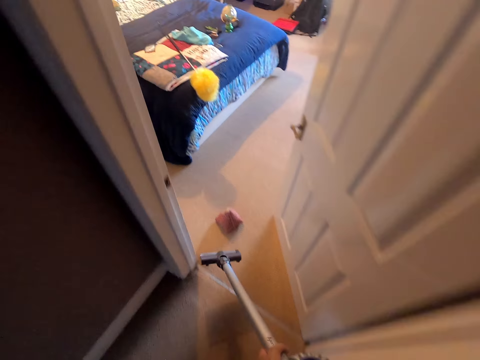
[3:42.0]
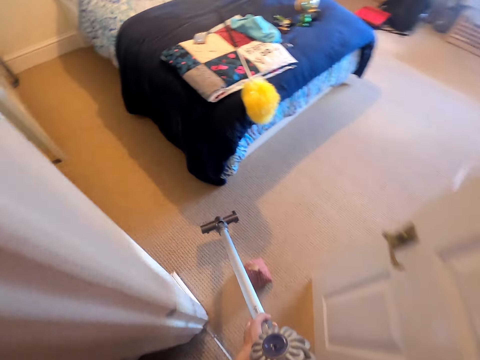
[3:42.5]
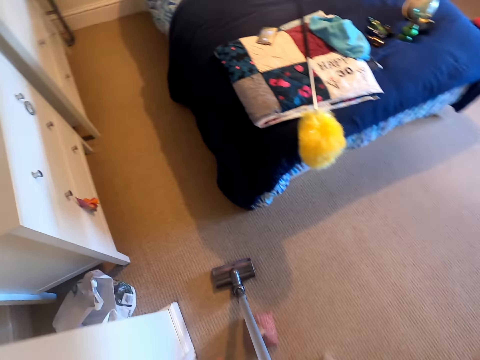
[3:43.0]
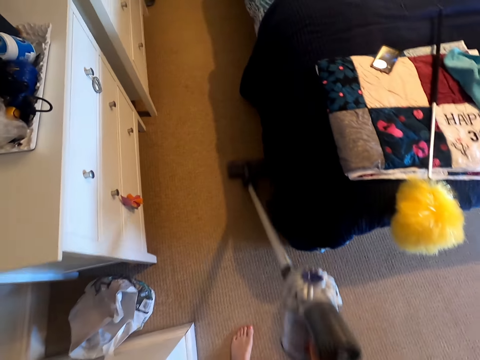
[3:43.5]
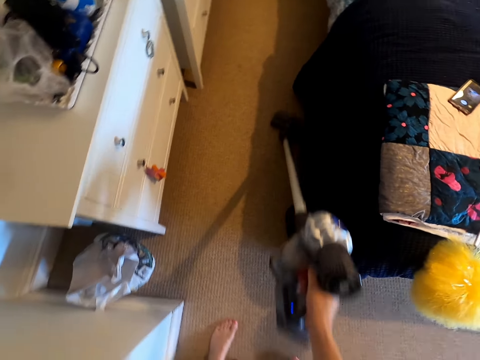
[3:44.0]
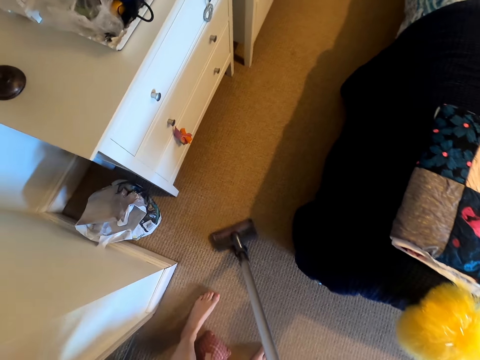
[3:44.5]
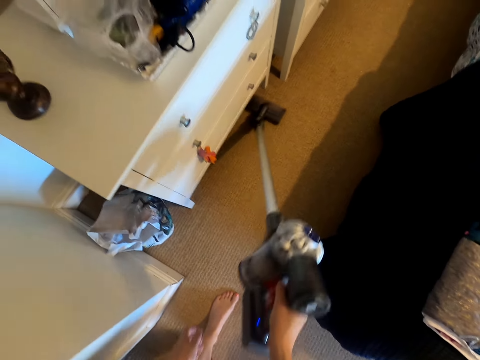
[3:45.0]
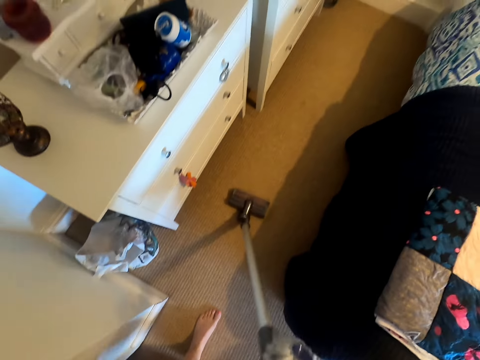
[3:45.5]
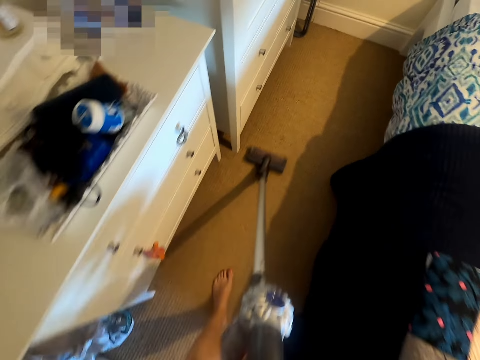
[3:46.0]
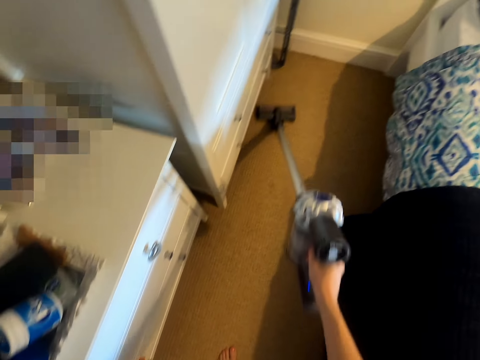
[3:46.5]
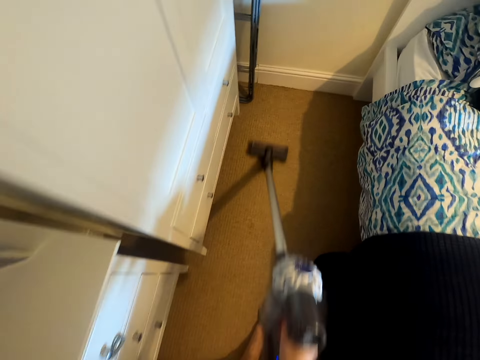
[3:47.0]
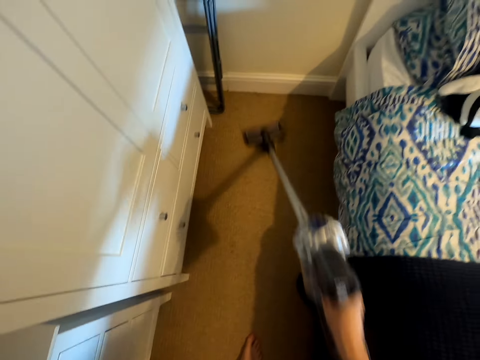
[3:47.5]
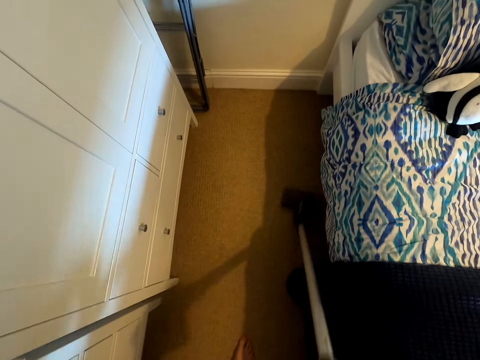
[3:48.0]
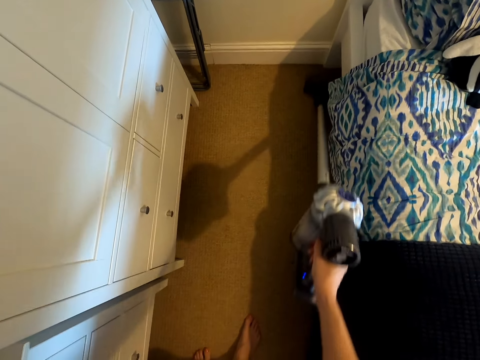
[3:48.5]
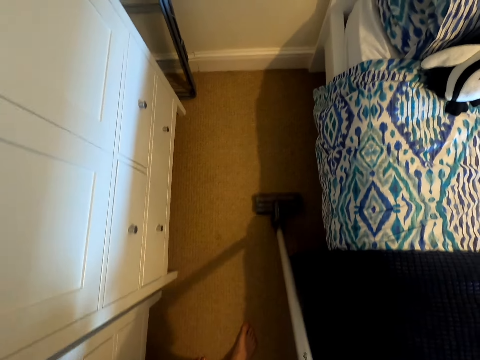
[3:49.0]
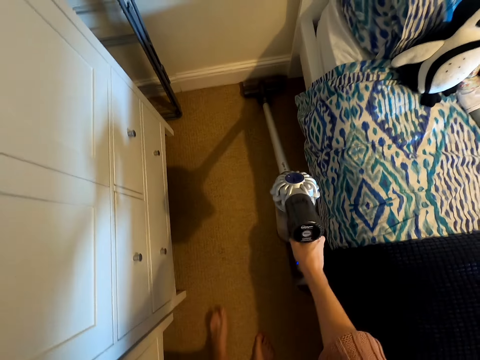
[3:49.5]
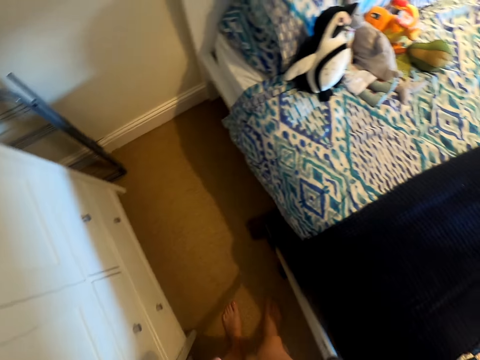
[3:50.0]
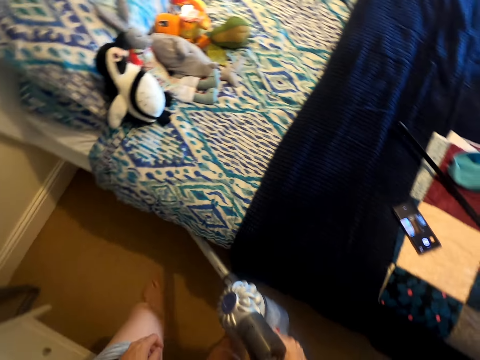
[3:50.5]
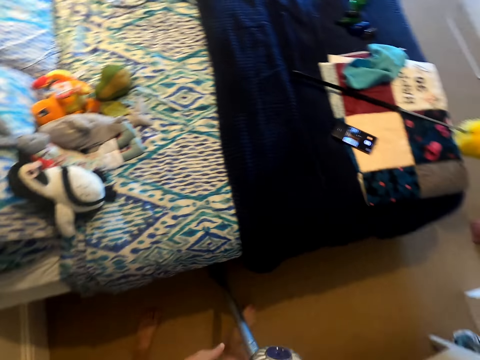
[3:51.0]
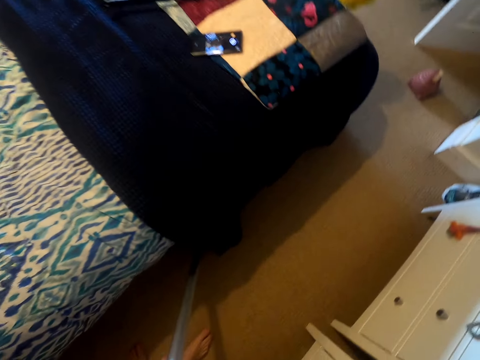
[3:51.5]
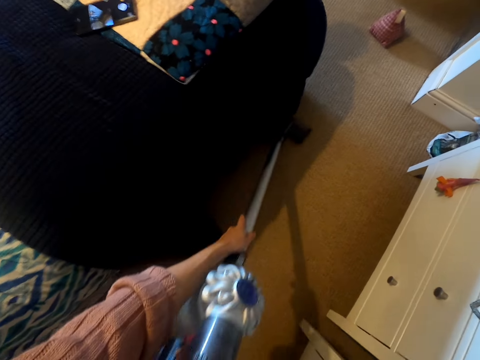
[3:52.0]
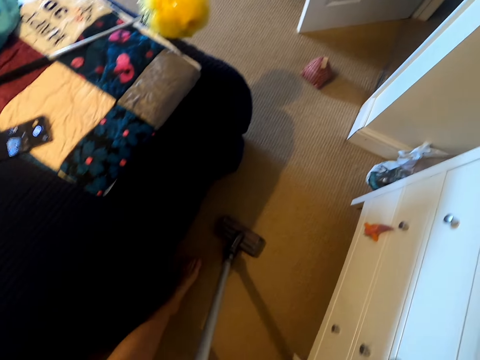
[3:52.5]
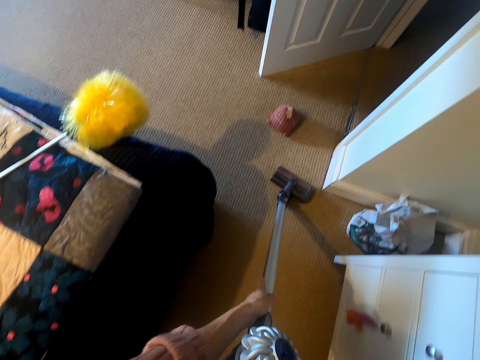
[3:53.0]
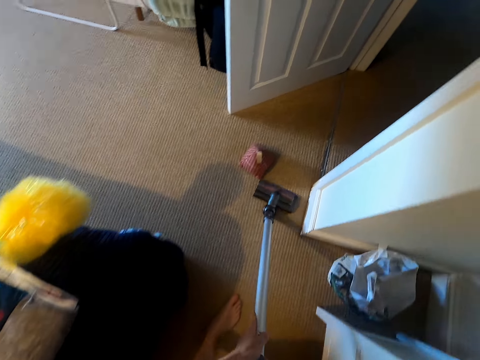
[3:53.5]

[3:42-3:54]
The camera wearer cleans the floor using a vacuum cleaner.

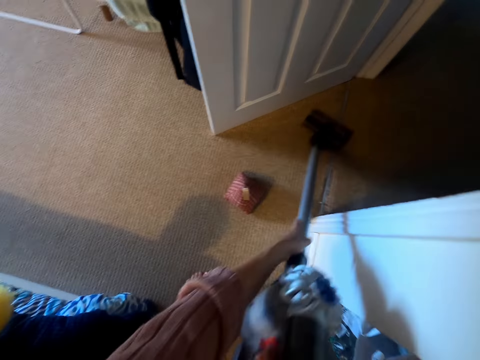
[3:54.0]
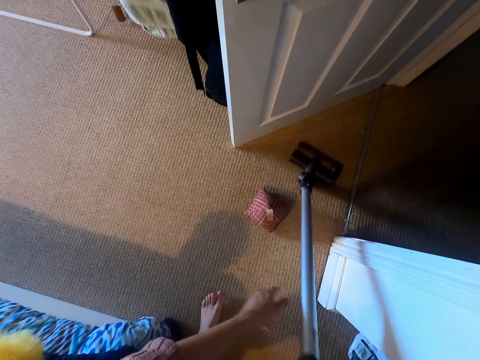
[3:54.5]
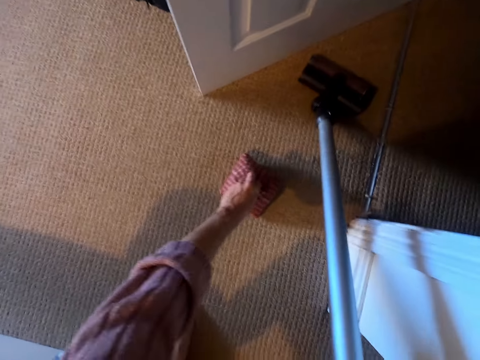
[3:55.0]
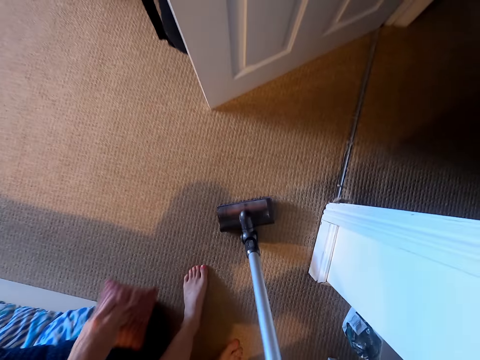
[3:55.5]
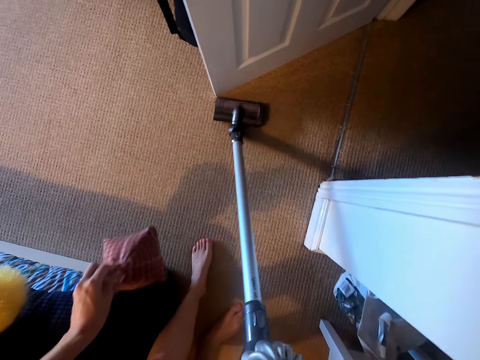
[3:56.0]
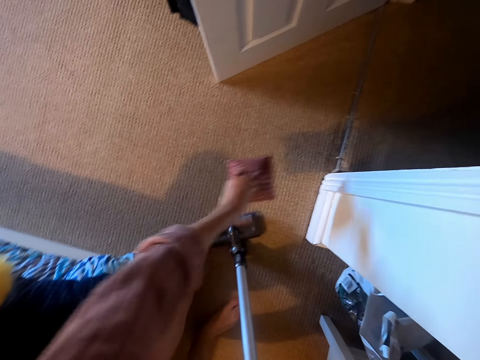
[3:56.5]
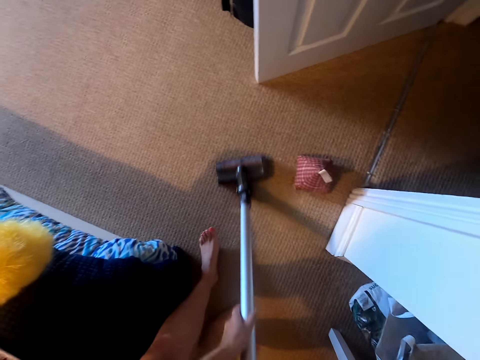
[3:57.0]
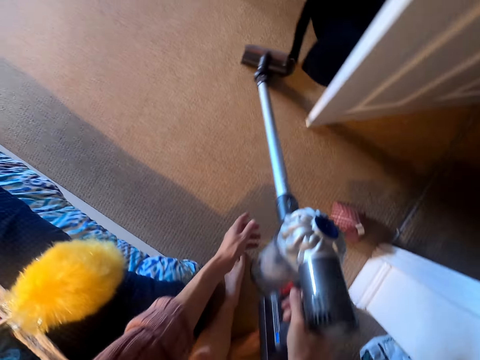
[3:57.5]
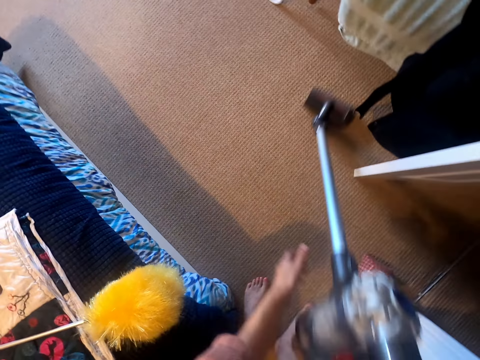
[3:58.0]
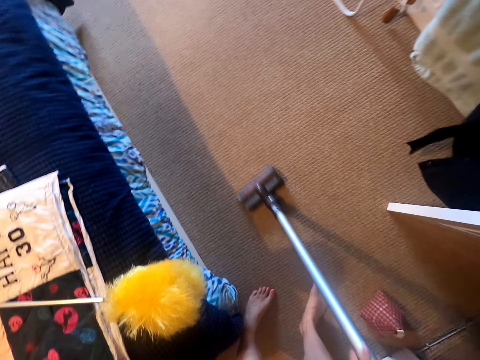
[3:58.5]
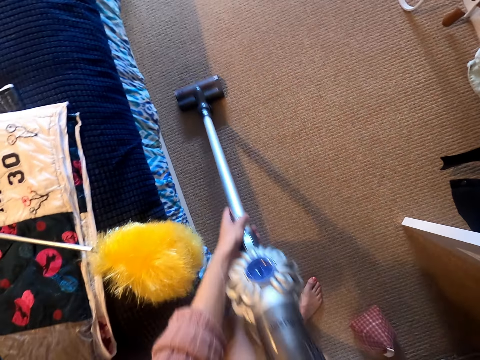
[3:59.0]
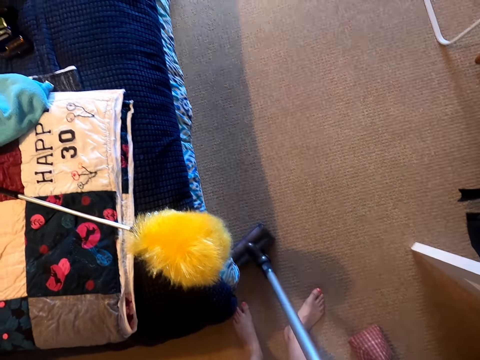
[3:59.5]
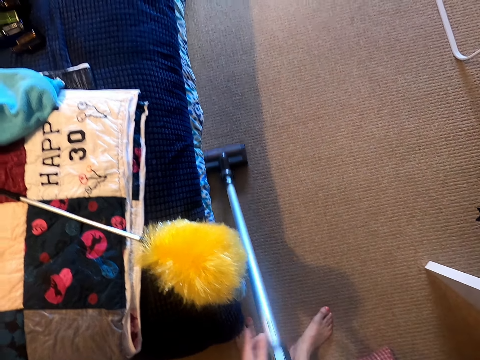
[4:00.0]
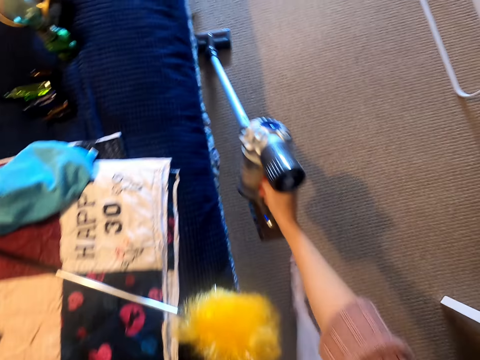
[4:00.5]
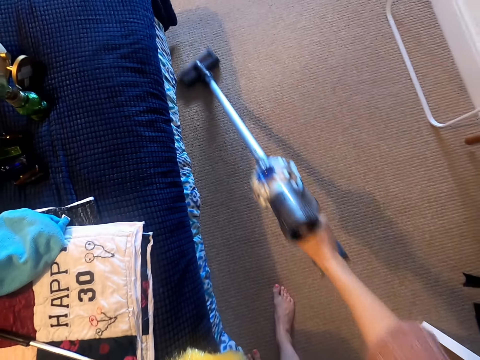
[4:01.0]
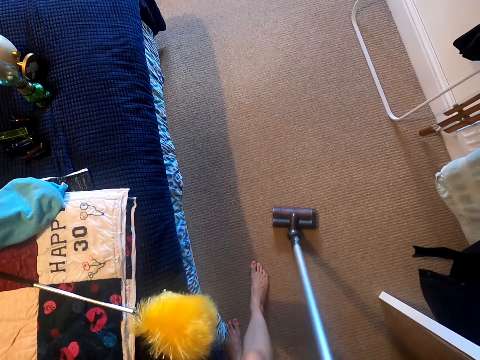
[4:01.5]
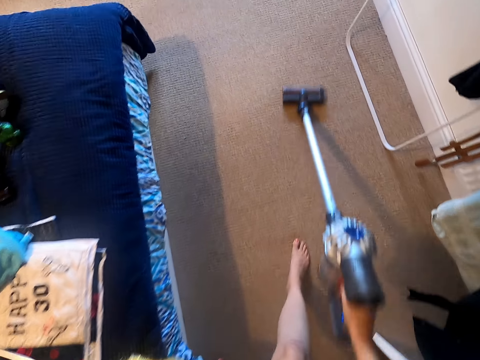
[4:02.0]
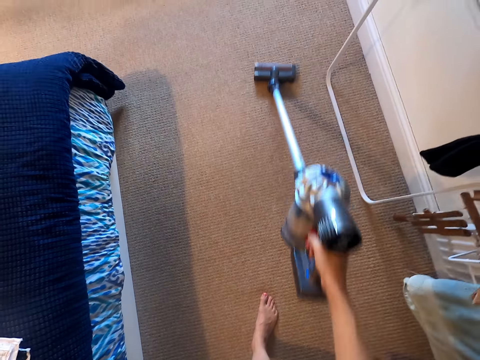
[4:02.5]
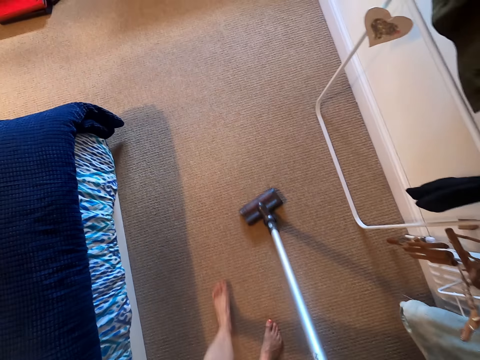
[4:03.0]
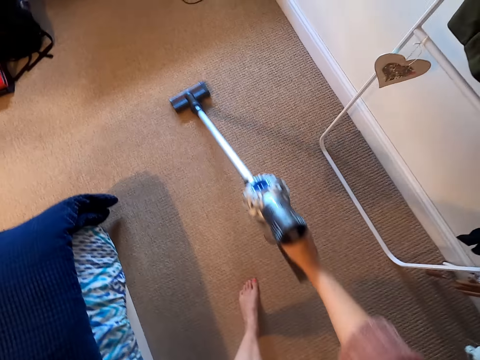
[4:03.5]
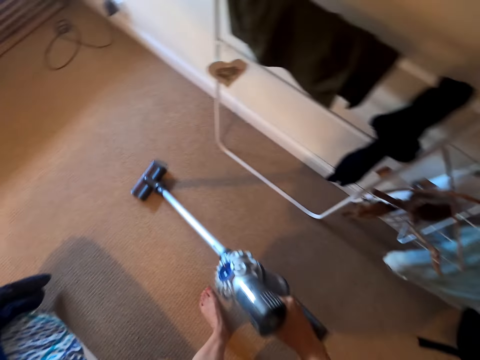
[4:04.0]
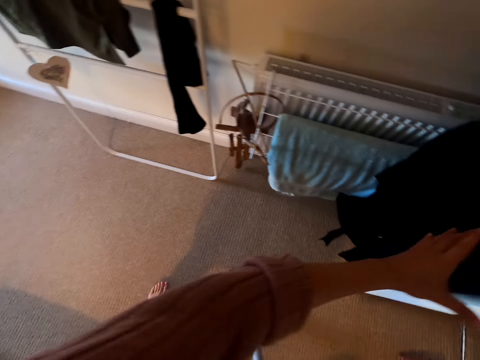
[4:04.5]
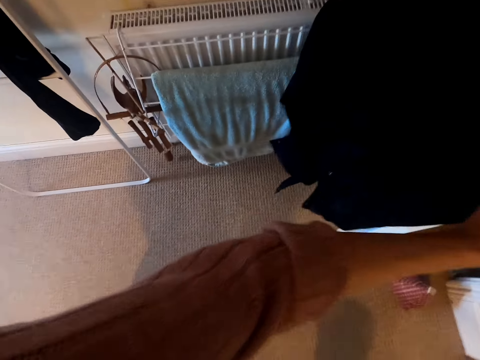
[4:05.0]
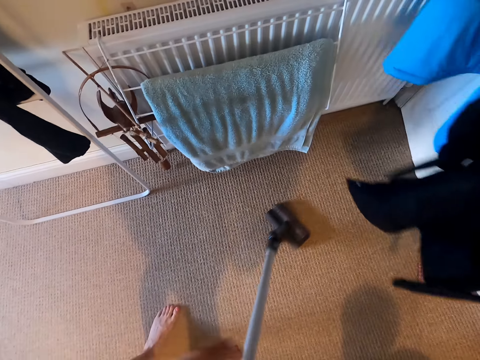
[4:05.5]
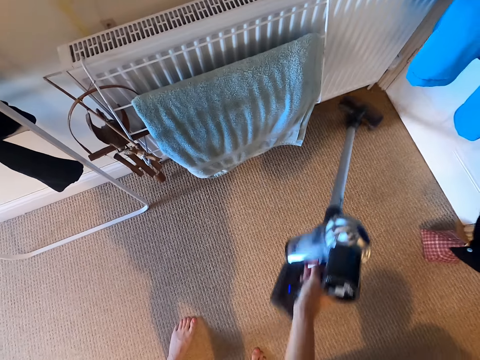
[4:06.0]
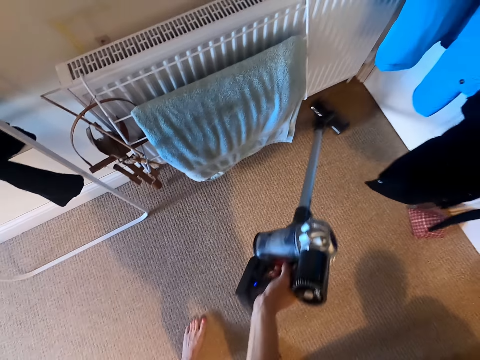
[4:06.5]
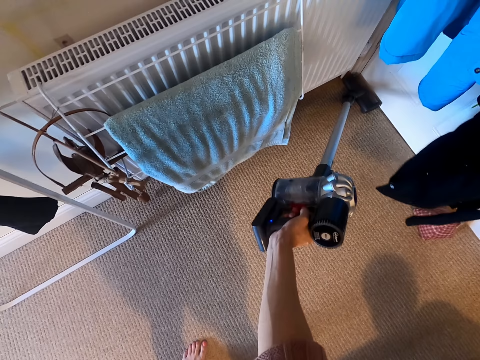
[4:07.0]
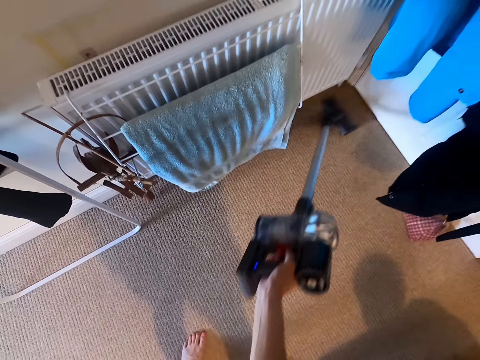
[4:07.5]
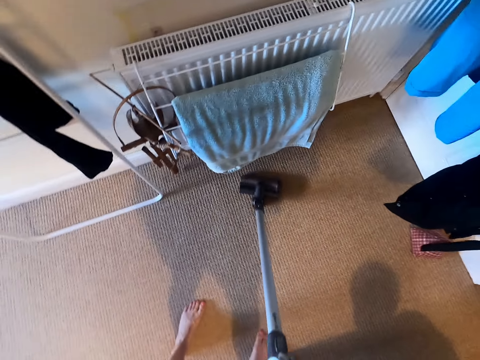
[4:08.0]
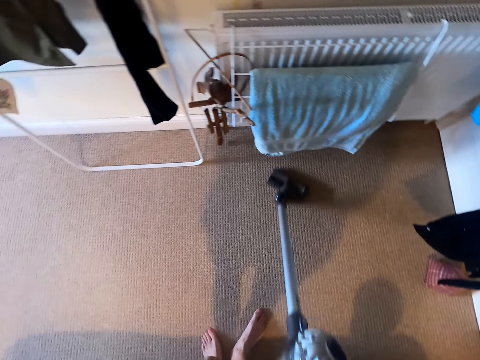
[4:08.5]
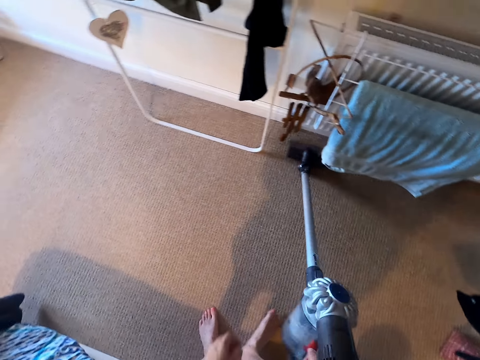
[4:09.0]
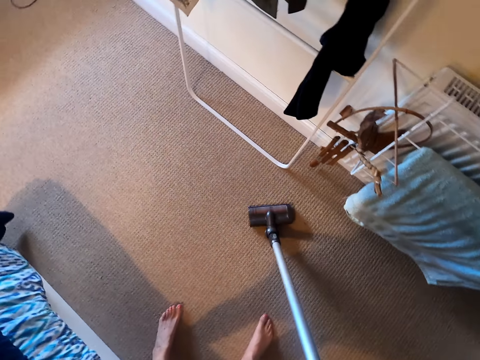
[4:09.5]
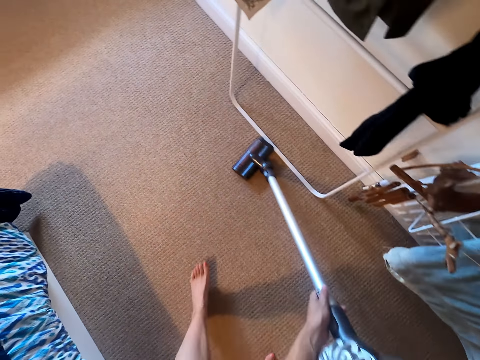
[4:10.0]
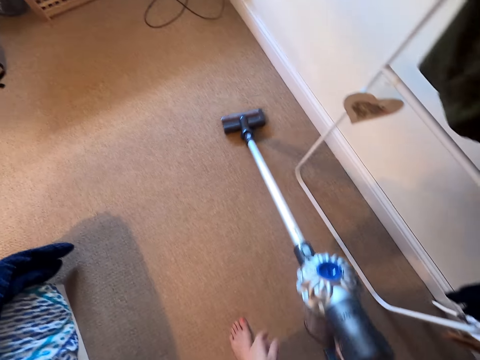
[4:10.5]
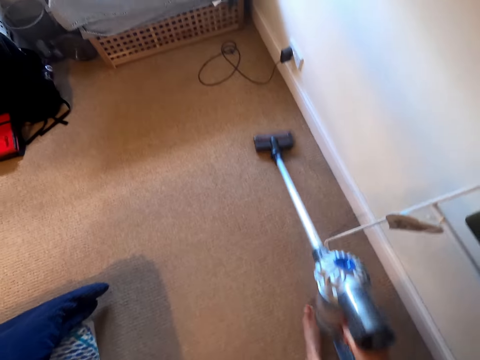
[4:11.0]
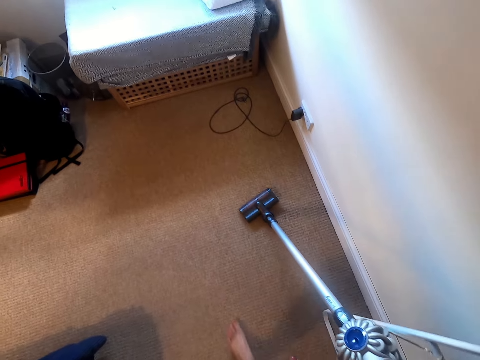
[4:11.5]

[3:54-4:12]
The camera wearer moves something on the floor. They throw something on the floor. They clean the floor with a vacuum cleaner. They do something. They clean the floor with the vacuum cleaner.
